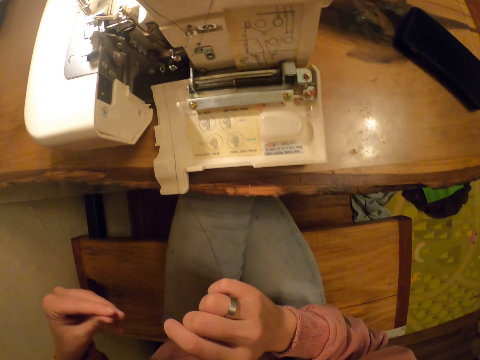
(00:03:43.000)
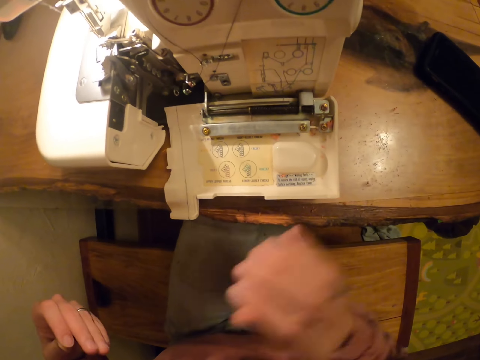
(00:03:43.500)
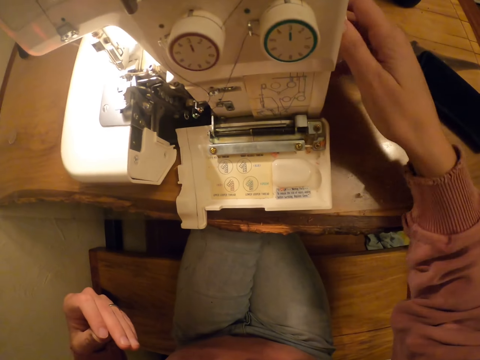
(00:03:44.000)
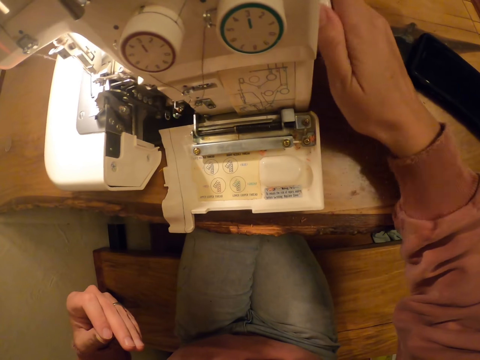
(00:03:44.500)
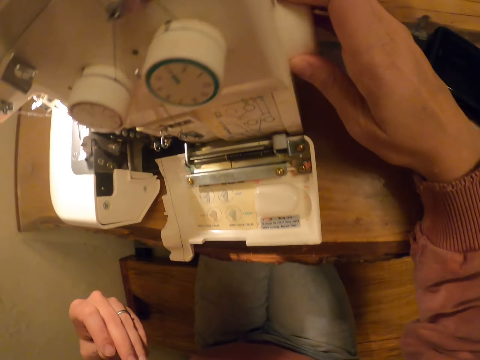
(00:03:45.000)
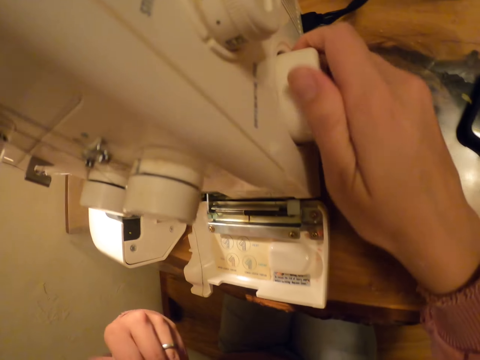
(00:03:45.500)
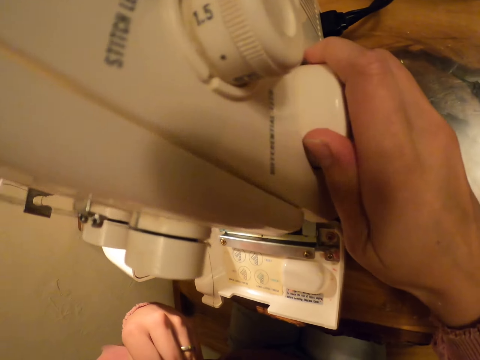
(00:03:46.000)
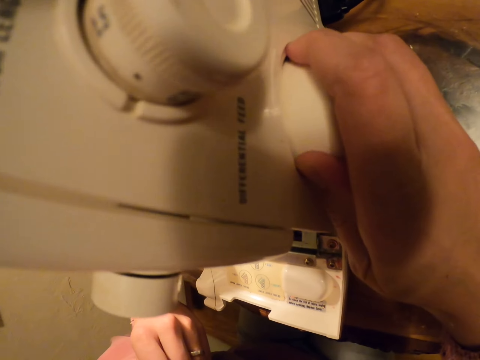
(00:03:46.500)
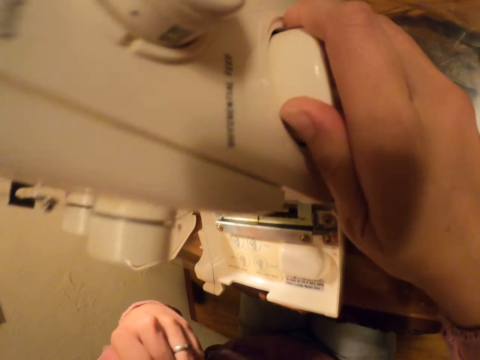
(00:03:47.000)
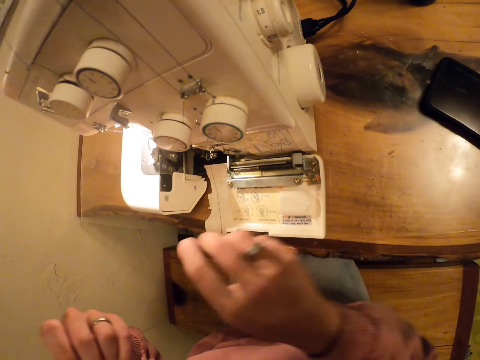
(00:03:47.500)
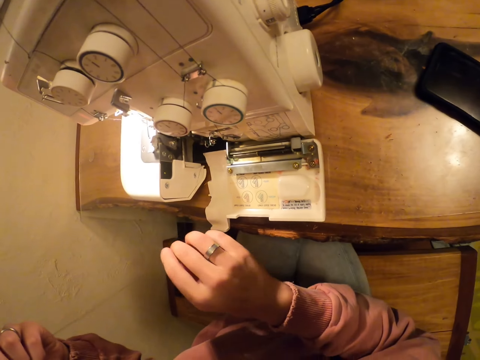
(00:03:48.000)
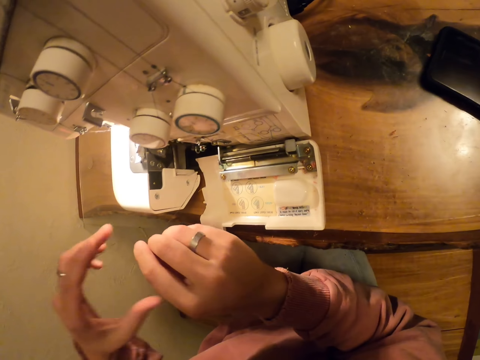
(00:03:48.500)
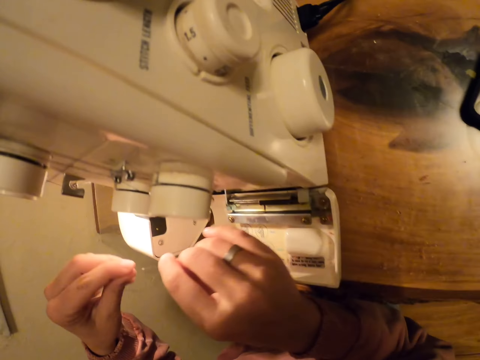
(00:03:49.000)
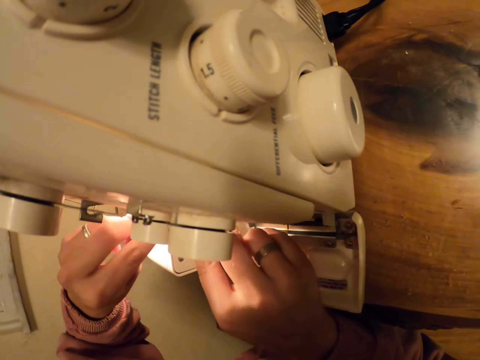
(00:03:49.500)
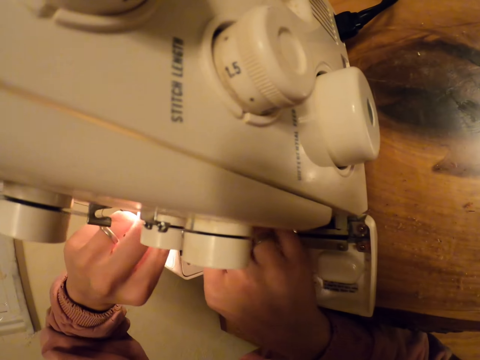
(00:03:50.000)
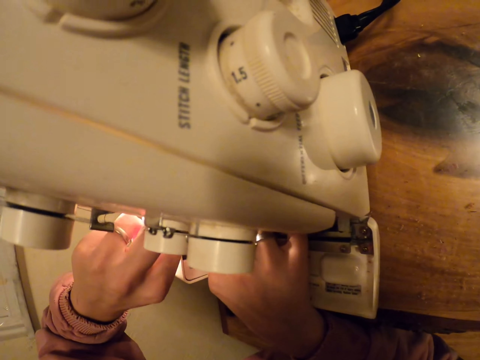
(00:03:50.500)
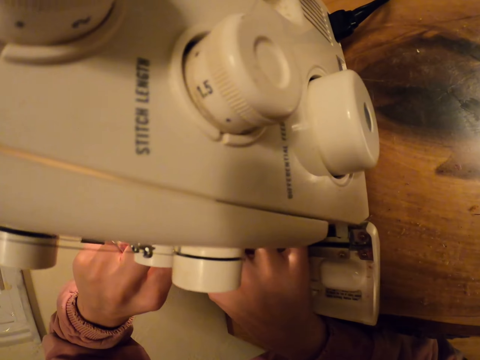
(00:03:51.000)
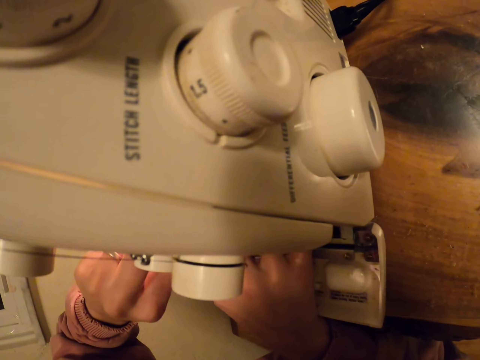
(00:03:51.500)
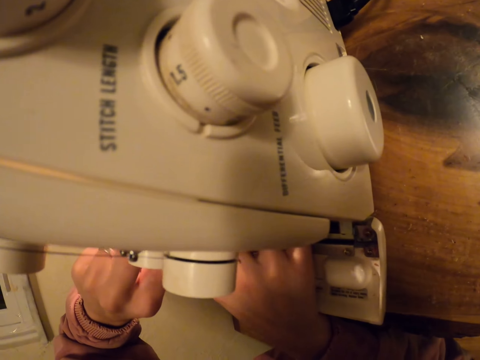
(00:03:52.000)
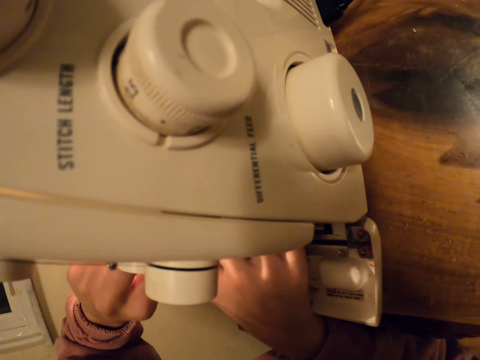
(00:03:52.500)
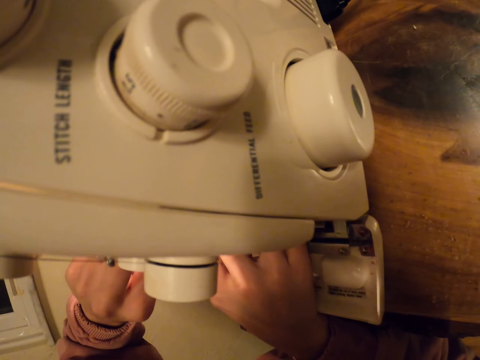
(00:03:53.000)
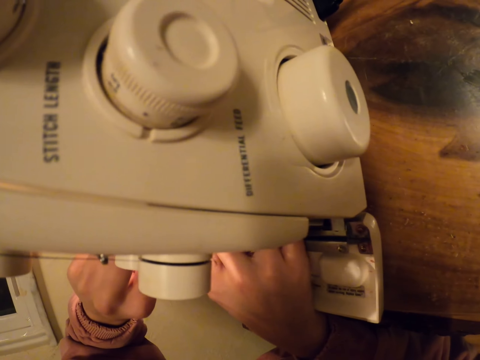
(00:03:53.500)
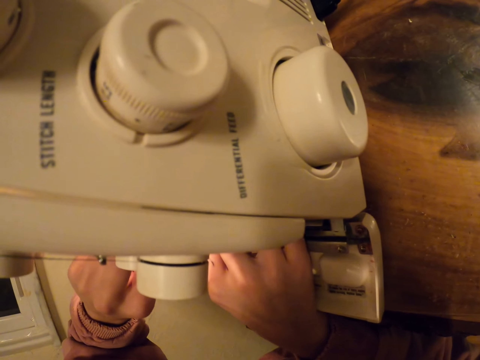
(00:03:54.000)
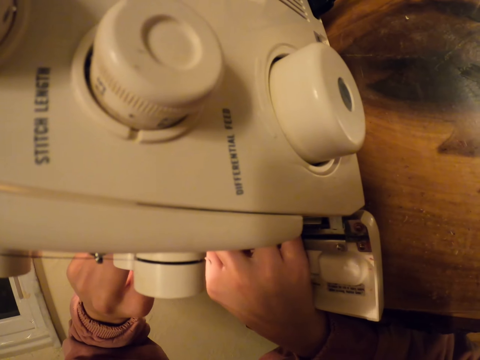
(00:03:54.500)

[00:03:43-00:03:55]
The camera wearer puts legs together. They adjust the sewing machine. They pull the thread. They put the thread on the sewing machine.

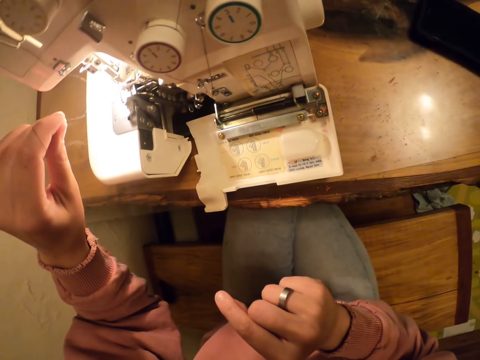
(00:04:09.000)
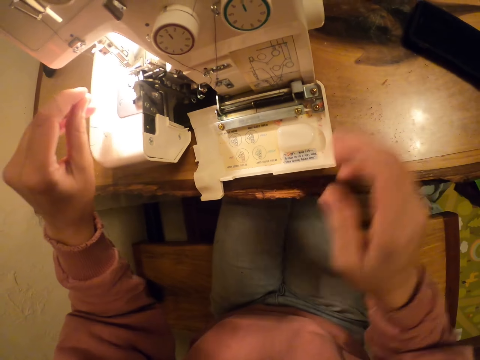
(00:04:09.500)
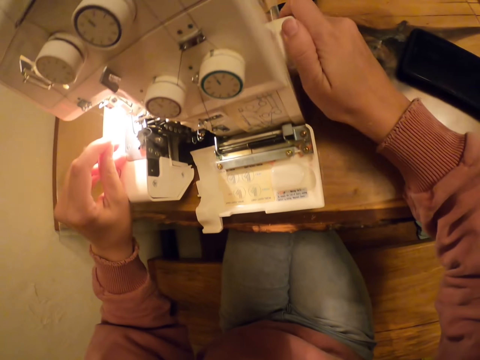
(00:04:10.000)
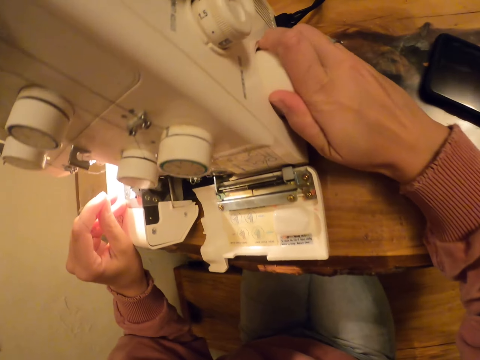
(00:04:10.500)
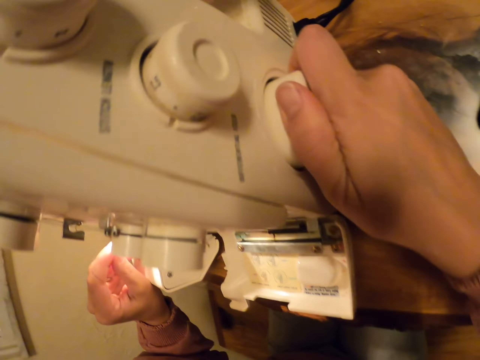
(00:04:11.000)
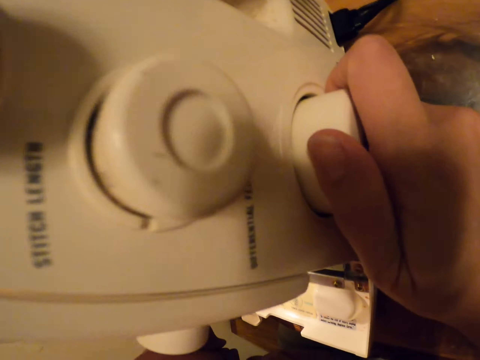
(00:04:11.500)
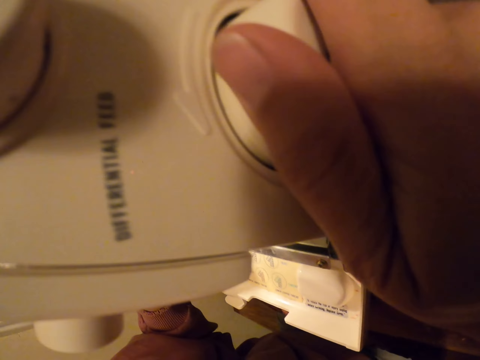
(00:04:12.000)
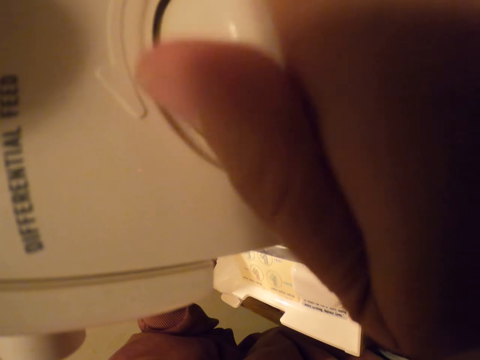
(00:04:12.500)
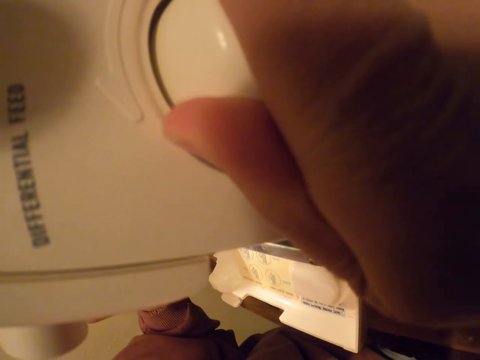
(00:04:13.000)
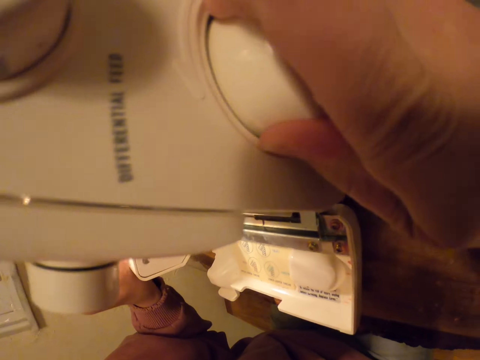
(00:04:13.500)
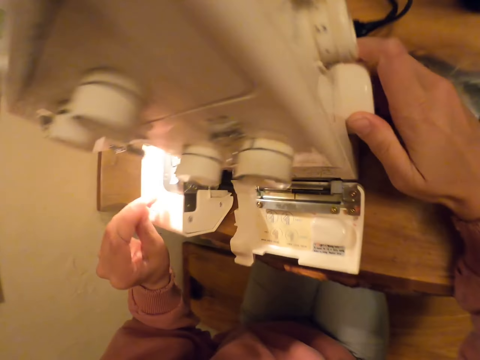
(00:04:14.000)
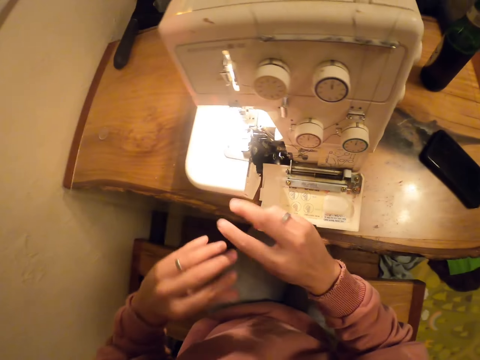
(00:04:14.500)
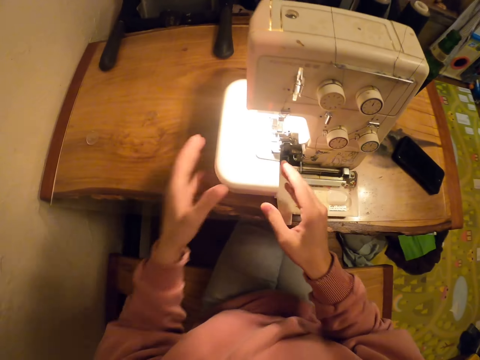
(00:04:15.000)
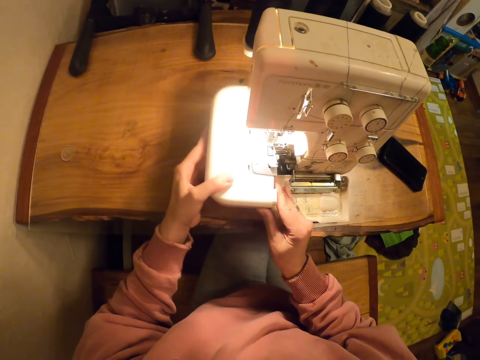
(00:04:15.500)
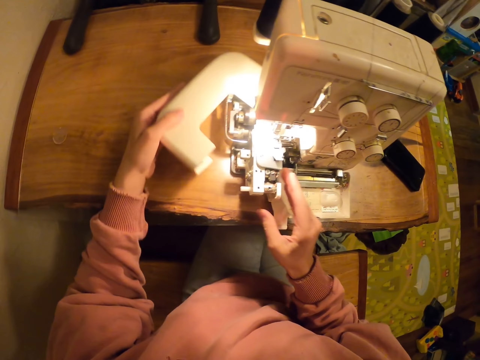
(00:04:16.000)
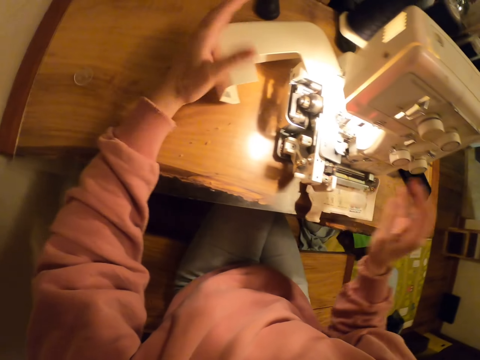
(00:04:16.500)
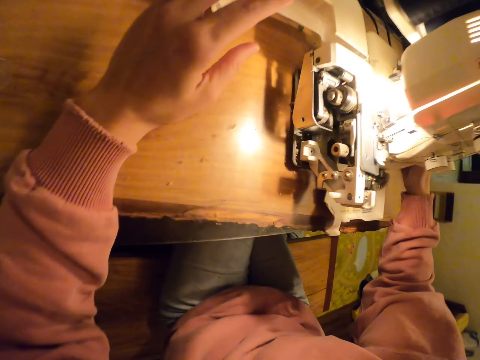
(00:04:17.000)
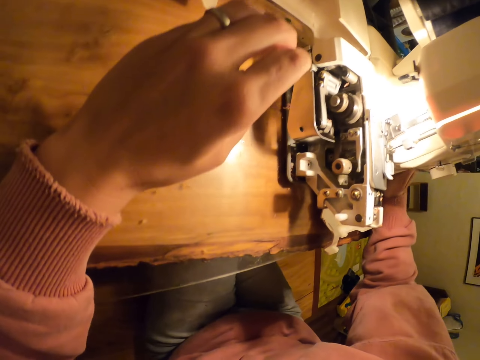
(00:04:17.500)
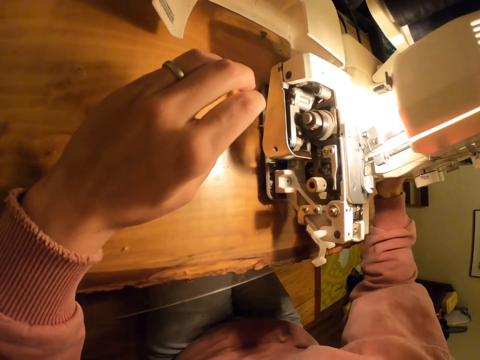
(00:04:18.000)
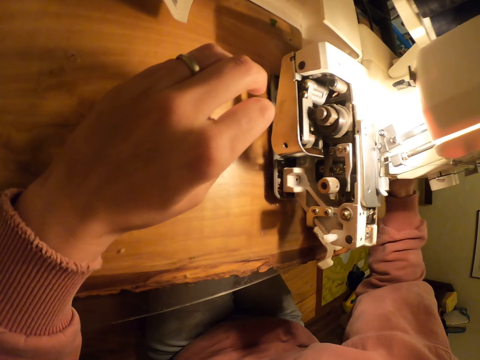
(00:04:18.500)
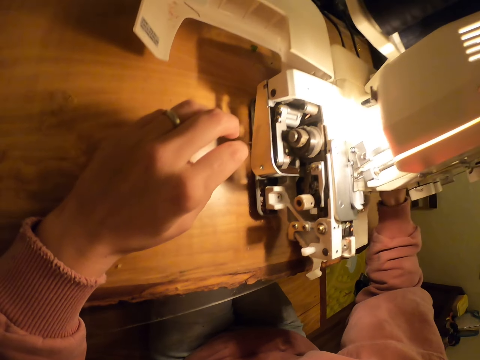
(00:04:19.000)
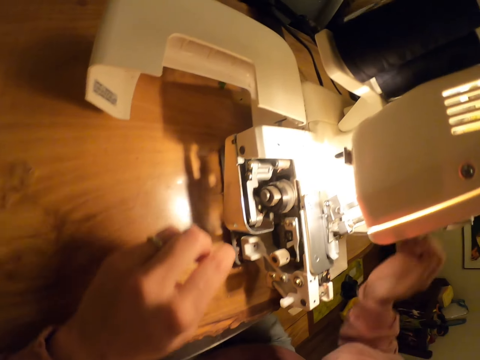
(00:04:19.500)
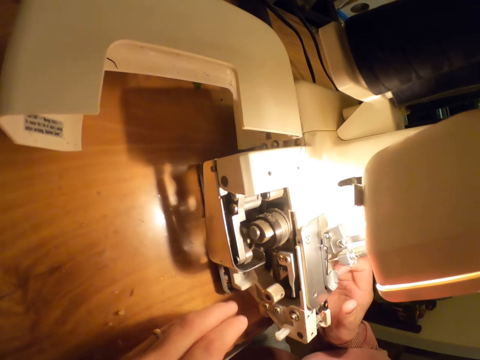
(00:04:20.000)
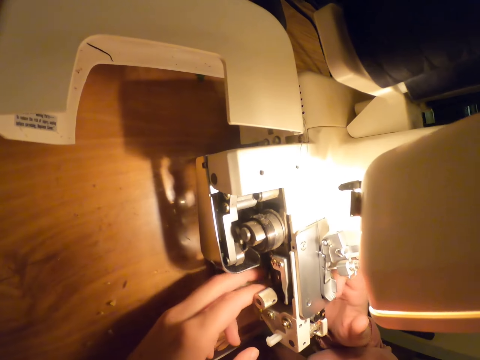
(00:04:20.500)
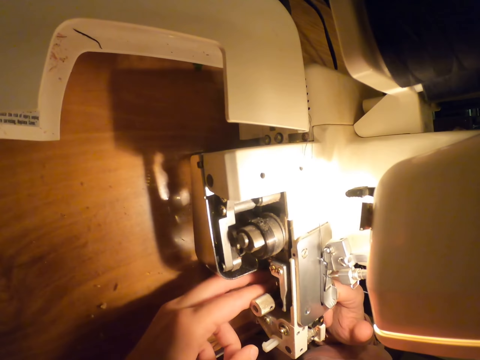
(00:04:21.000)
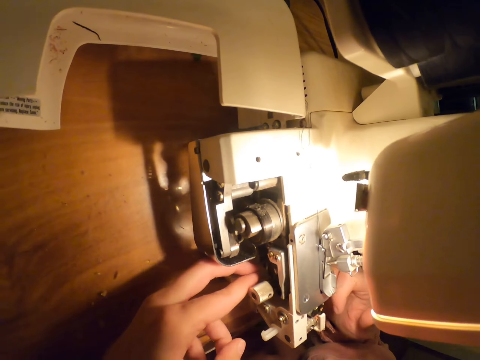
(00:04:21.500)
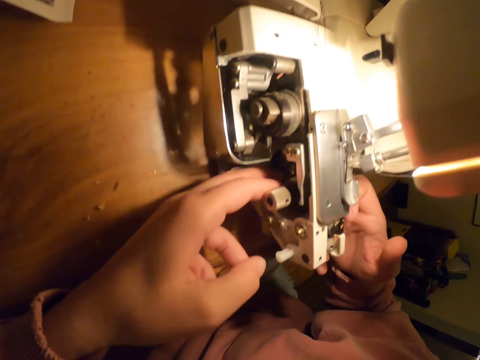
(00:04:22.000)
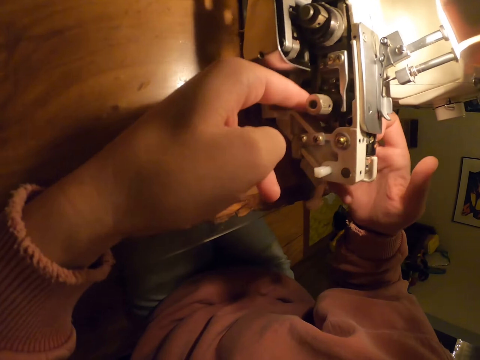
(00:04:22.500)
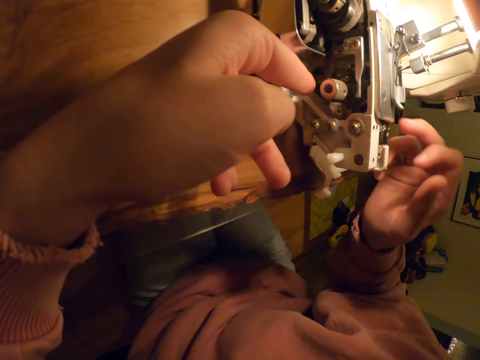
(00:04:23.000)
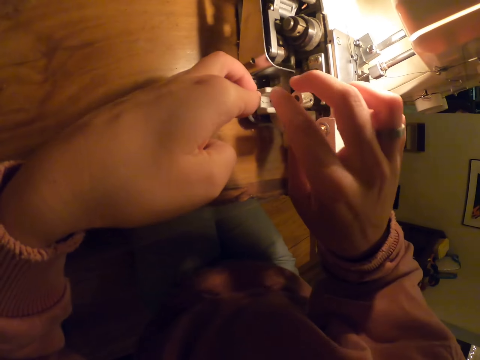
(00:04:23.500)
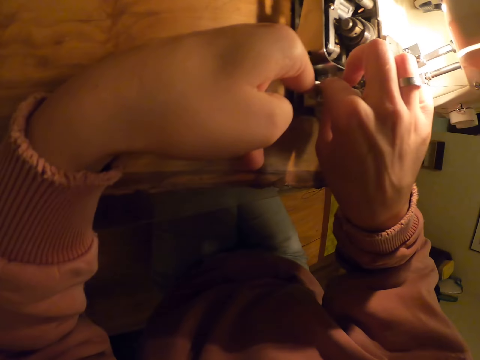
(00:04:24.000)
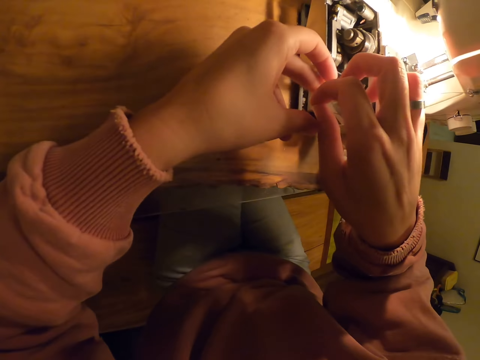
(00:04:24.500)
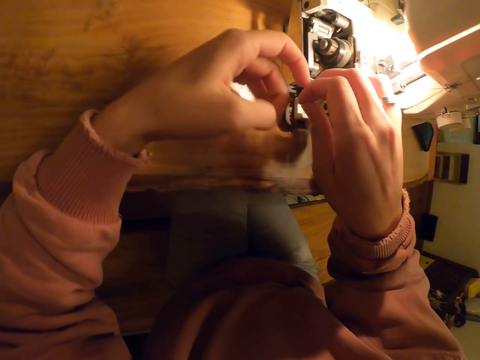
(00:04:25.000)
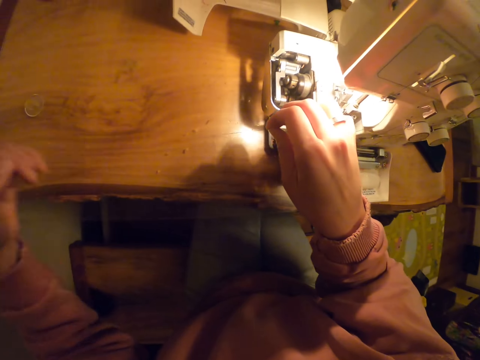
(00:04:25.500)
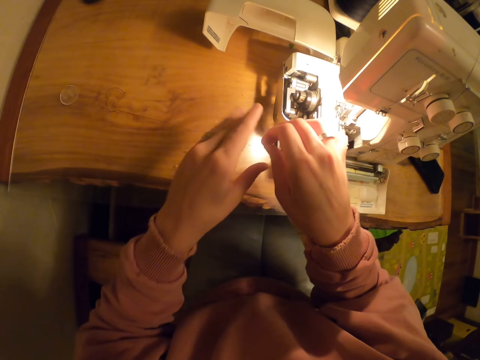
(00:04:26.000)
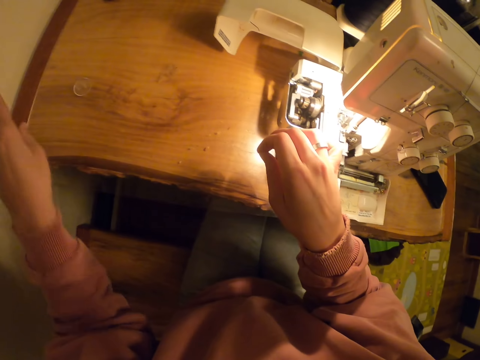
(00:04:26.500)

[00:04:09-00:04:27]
The camera wearer adjusts the sewing machine. They pull the thread. They open the sewing machine. They touch the sewing. They adjust the sewing machine. They pull the thread.
